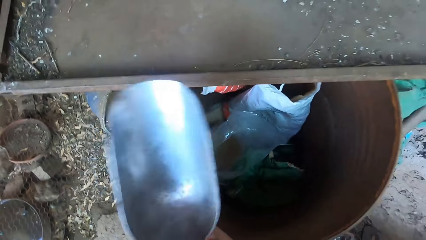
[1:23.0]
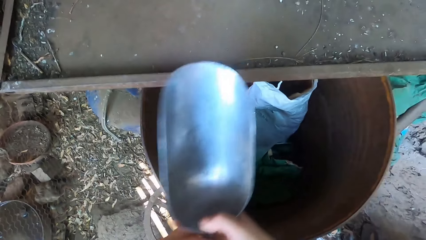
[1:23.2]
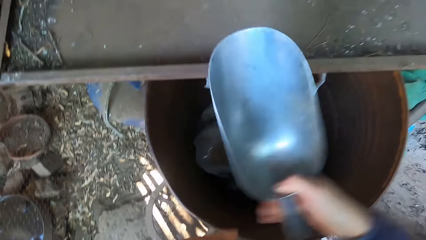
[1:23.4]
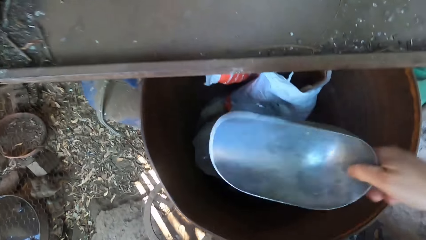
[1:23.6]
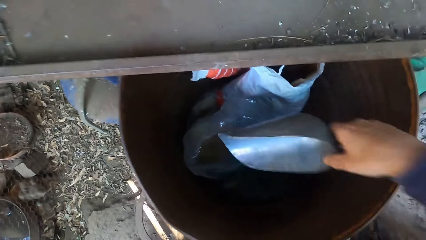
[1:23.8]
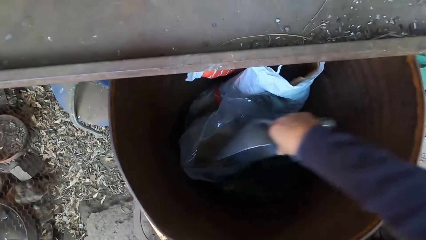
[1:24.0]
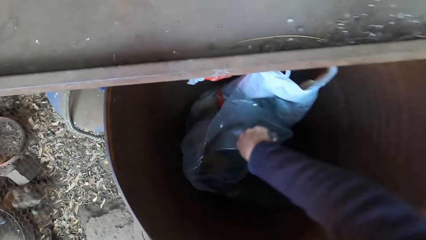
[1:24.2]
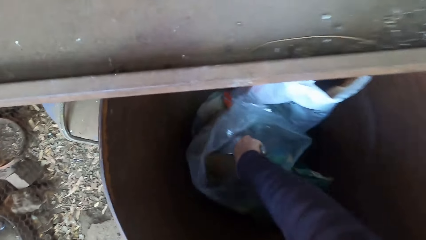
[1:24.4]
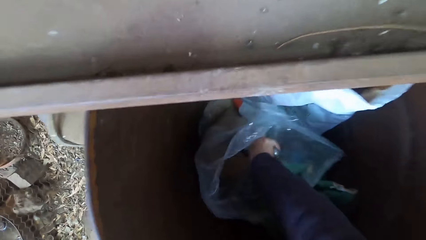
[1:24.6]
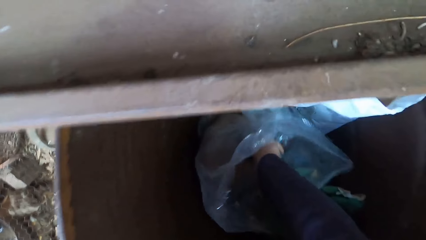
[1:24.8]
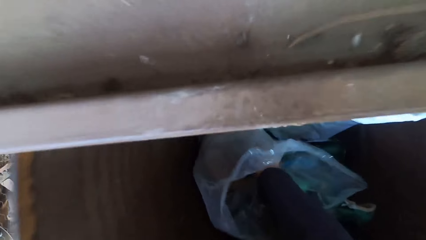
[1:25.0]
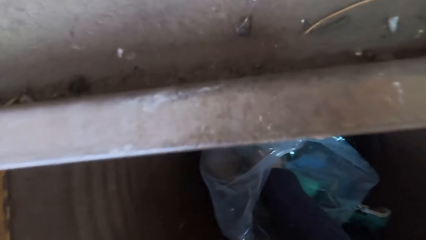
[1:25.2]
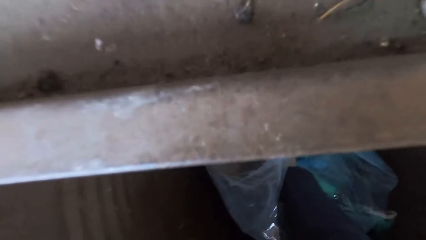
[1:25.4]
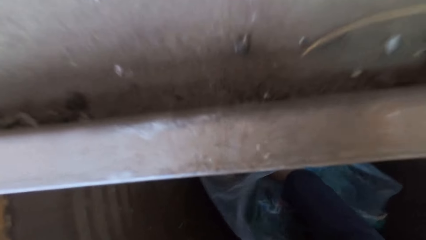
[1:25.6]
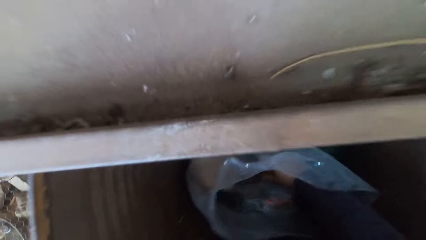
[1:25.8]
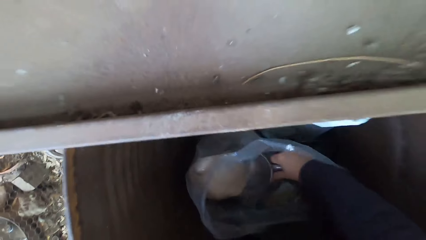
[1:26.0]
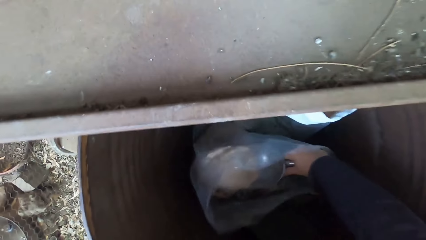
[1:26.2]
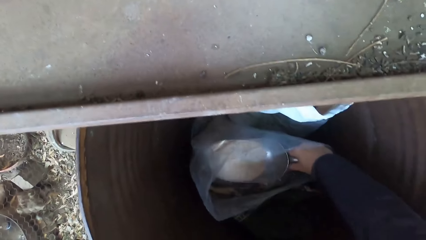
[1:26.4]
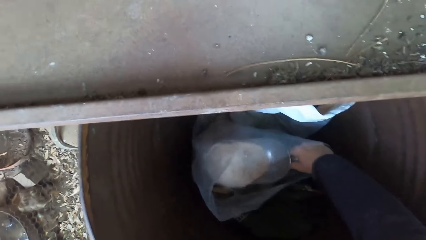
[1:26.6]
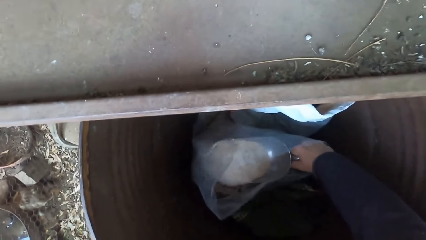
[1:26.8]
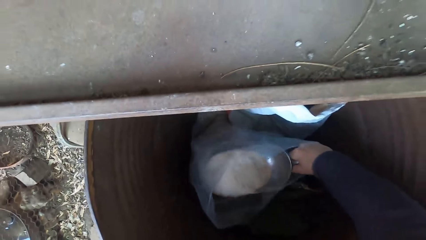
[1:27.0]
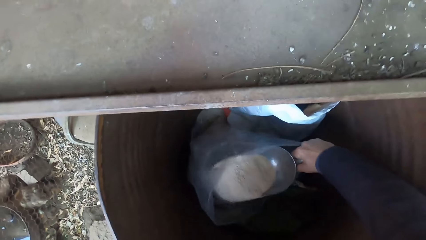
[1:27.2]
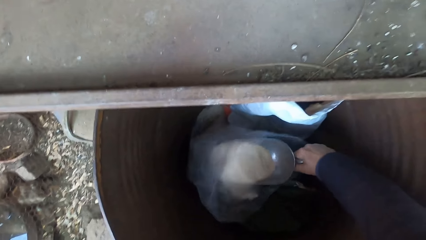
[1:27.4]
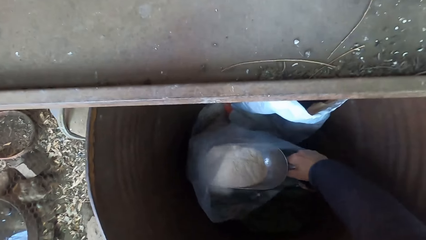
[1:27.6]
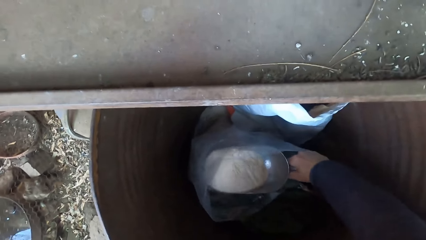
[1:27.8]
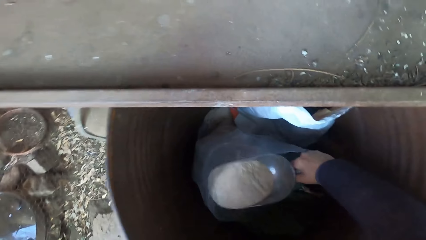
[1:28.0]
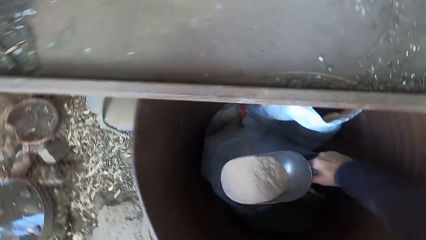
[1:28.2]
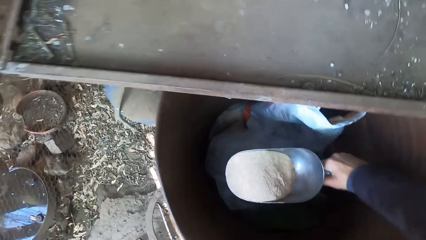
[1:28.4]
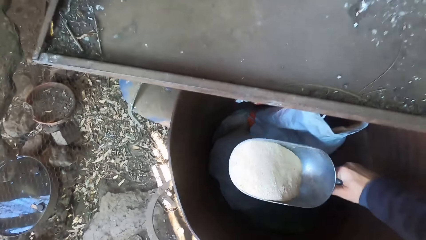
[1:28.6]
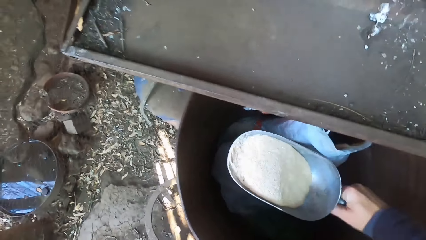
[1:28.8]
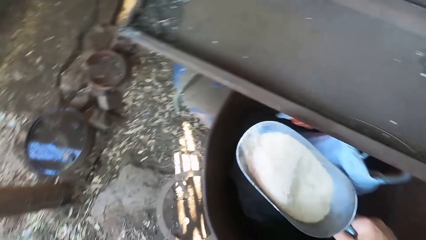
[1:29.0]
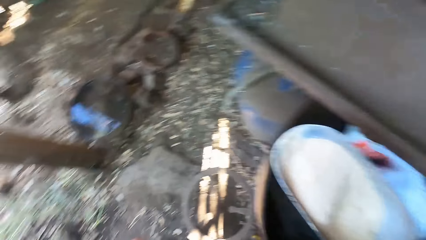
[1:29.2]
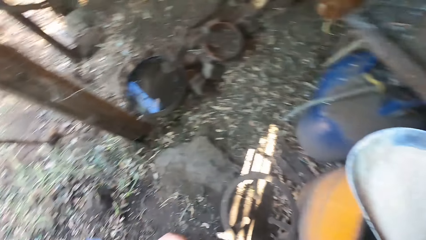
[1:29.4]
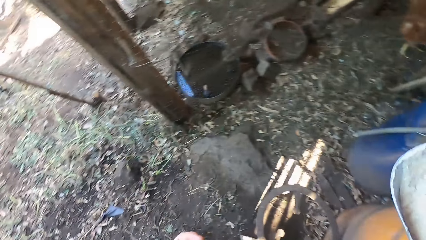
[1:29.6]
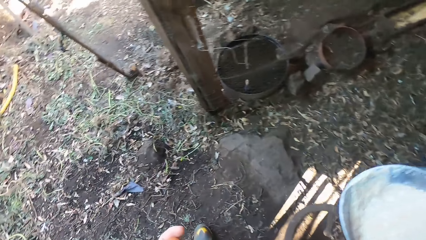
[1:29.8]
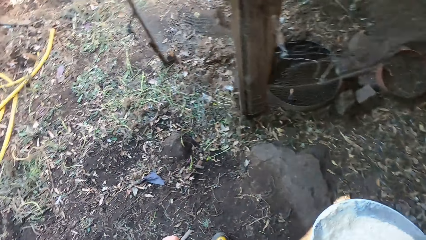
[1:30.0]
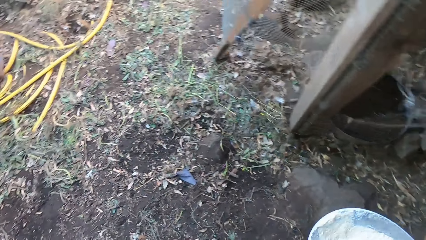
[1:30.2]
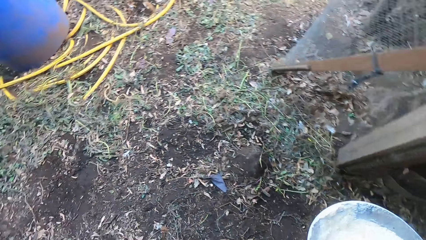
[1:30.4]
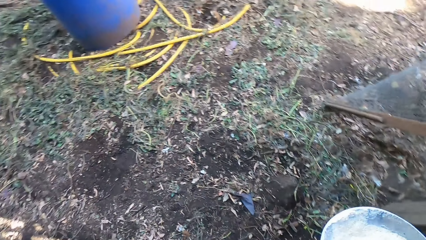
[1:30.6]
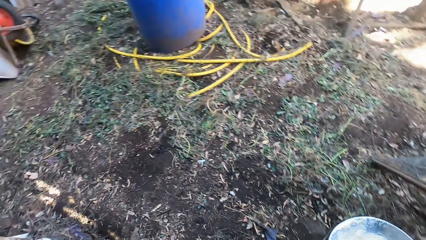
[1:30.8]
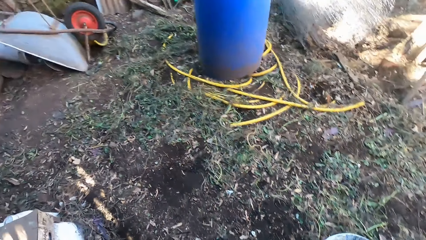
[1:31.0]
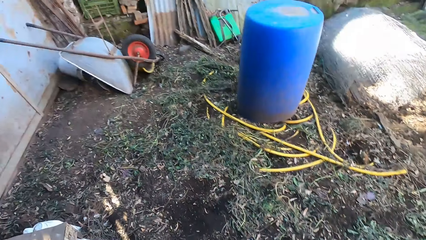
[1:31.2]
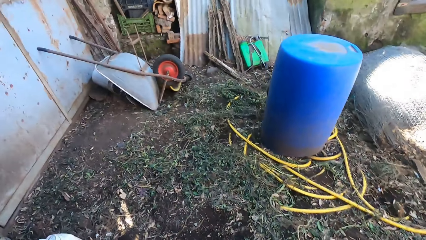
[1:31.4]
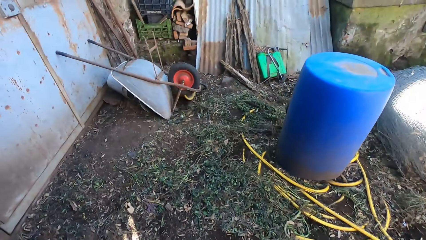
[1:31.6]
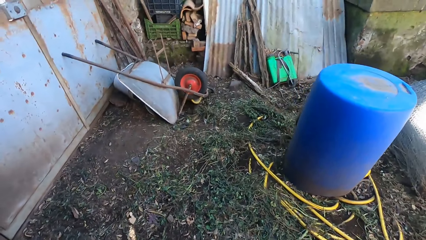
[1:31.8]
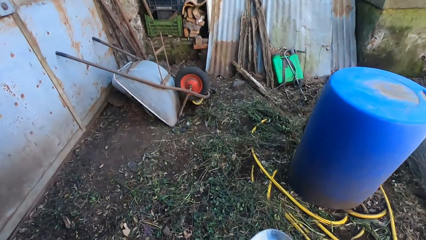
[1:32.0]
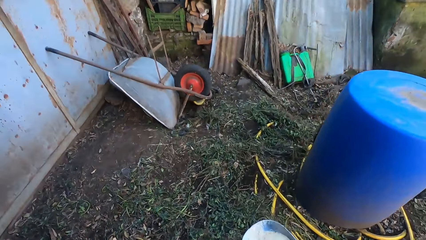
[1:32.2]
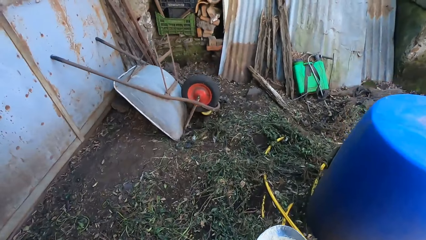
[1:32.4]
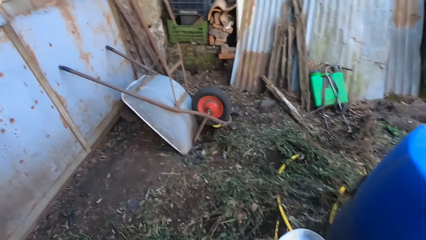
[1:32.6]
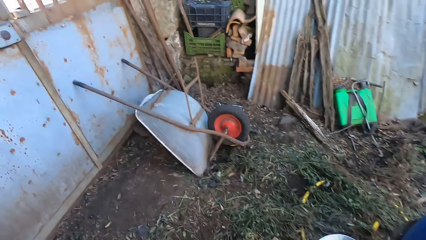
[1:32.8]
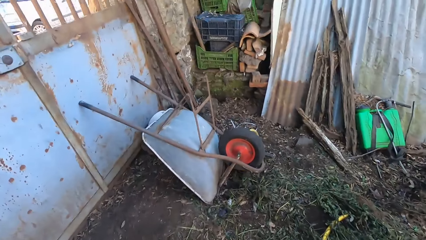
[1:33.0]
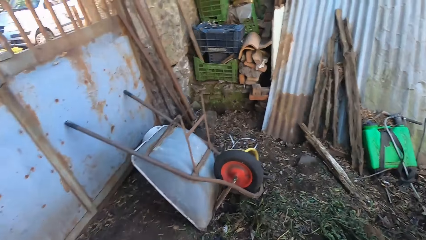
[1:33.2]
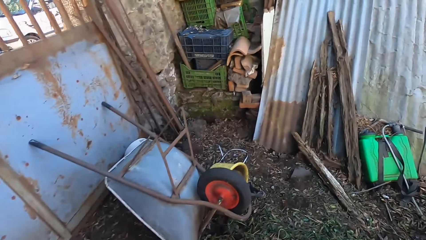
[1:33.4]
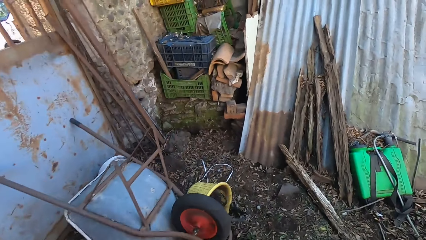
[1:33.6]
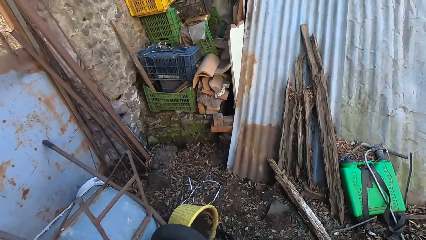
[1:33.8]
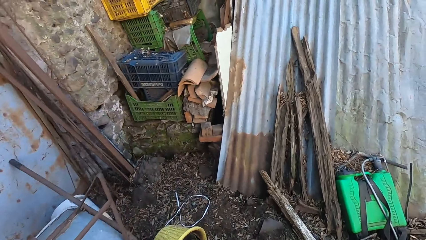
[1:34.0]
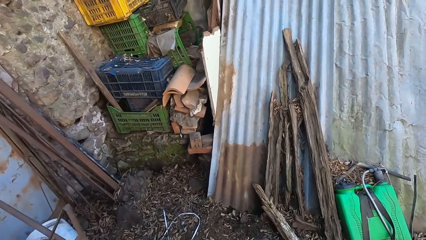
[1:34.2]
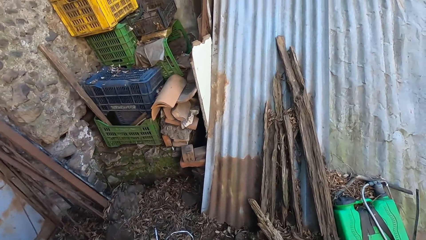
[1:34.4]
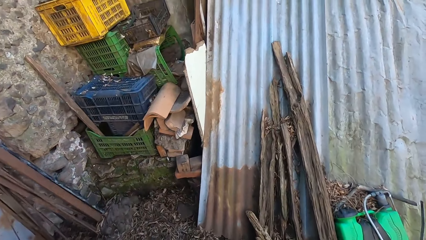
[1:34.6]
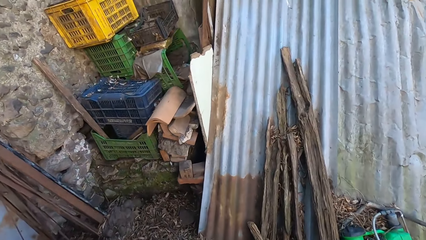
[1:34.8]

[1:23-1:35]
The camera wearer transfers the scooping spoon from his left hand to his right hand. He scoops the poultry feed with the scooping spoon in his right hand. He reduces the animal feed. He walks around.

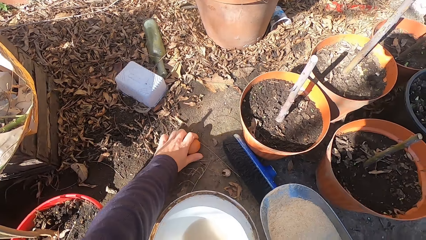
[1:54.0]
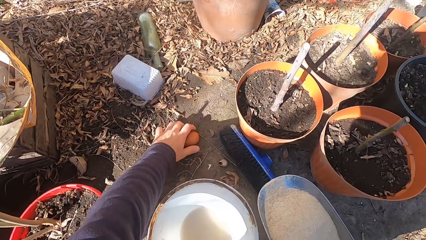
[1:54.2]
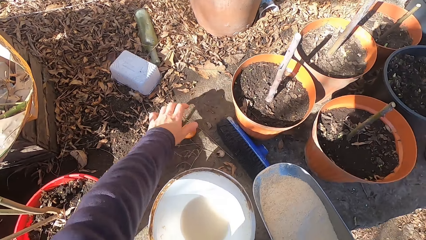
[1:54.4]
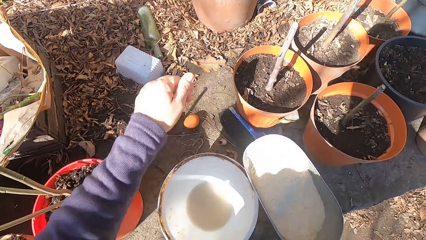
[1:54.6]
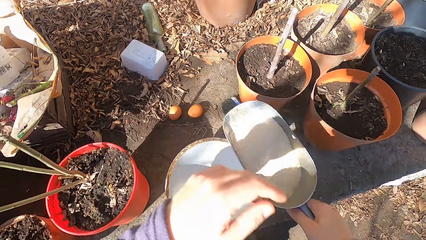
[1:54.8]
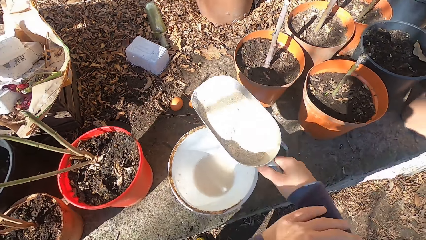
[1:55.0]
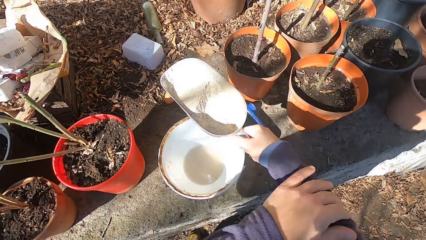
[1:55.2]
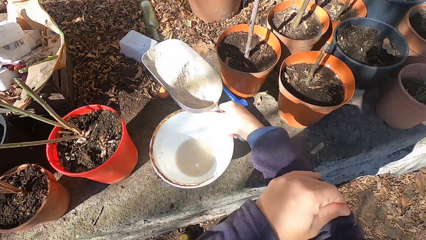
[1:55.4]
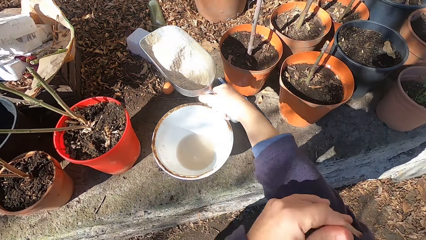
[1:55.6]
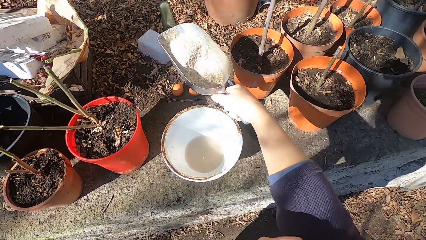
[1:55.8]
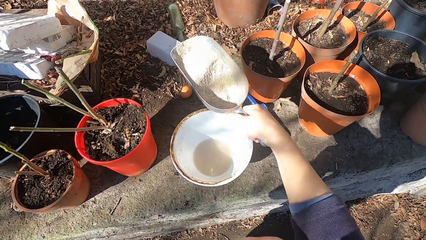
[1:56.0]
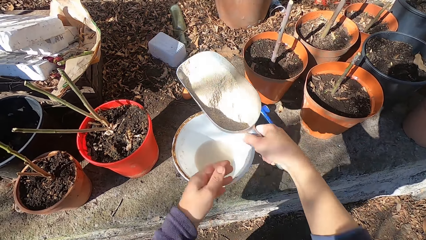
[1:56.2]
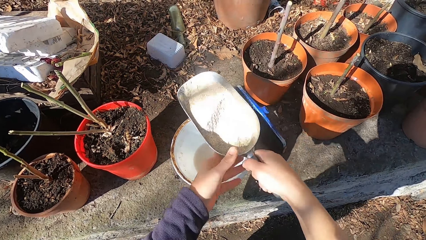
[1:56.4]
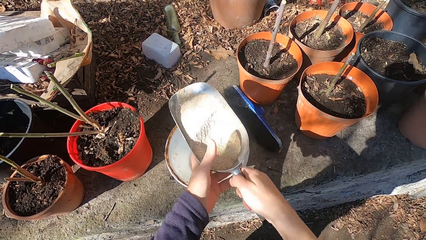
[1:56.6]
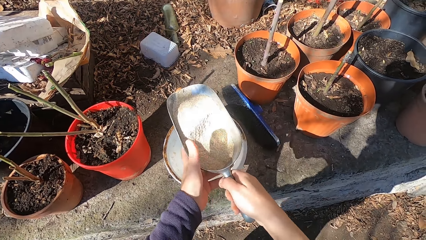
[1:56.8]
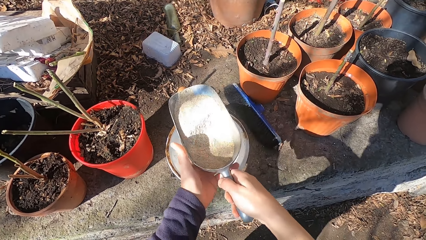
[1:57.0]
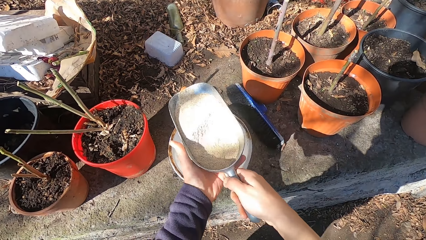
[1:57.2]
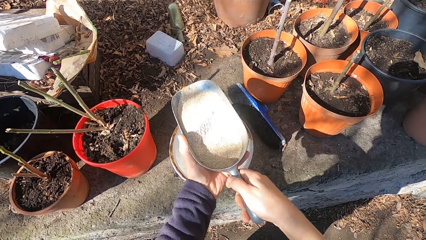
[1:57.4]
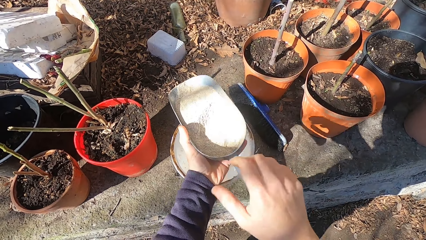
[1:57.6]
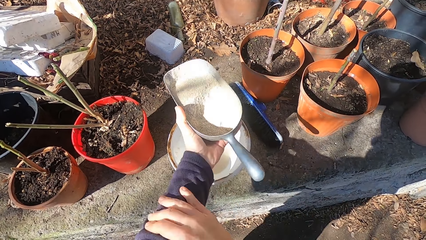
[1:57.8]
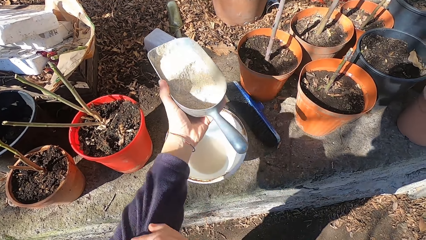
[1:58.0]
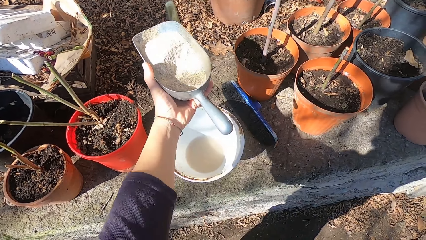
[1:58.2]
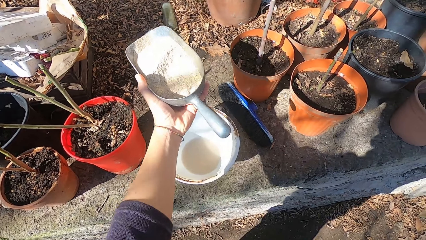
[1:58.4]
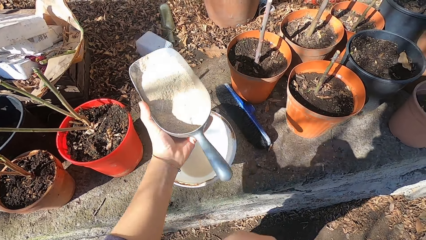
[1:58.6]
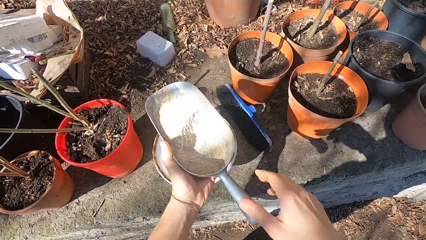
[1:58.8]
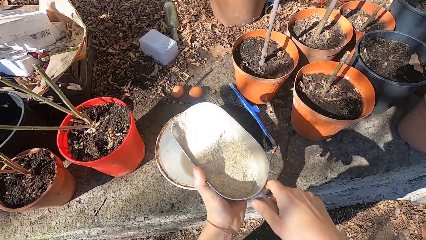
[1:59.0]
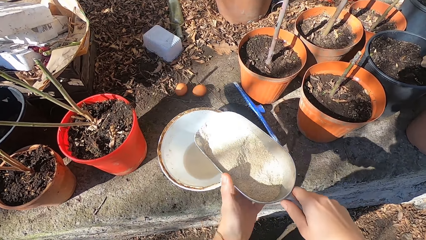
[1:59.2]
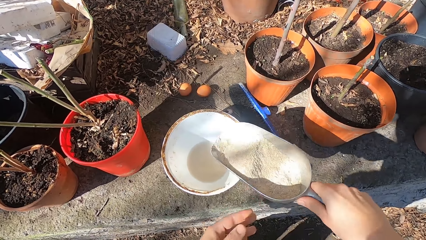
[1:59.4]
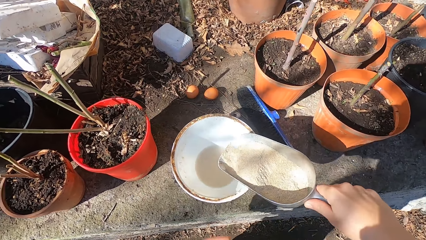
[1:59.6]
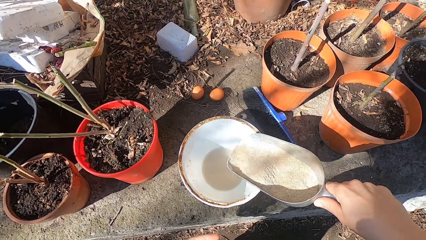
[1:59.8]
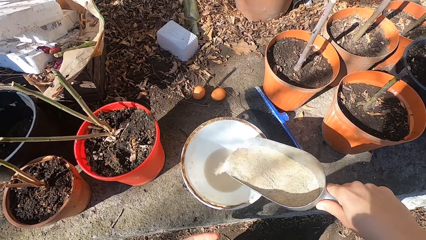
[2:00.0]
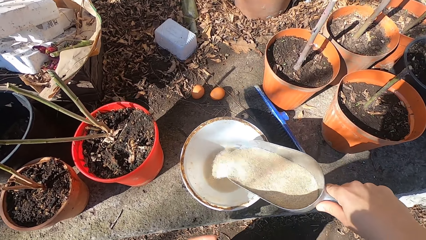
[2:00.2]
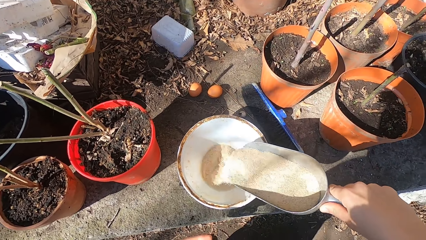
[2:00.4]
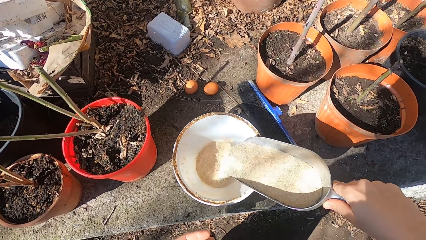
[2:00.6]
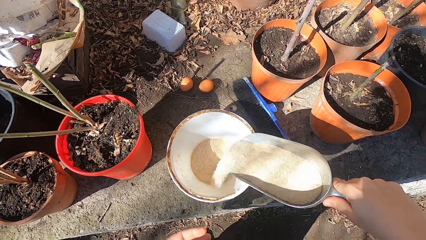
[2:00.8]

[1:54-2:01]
The camera wearer pulls up his right sleeves with his left hand. He transfers the scooping spoon from his right hand to his left hand. He pulls up his left sleeves with his right hand. He transfers the scooping spoon from his left hand to his right hand. He pours the poultry feed into the bowl of water with his right hand.
